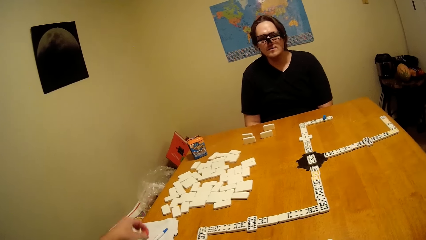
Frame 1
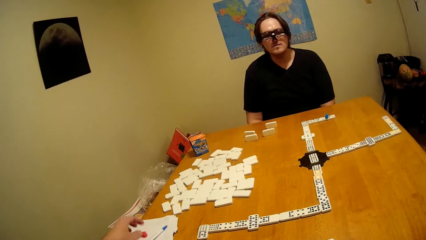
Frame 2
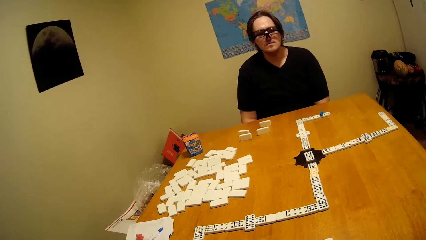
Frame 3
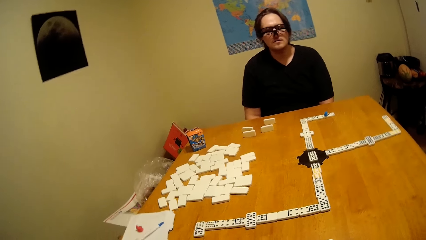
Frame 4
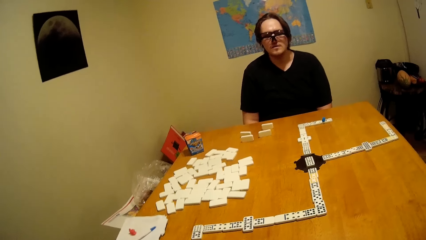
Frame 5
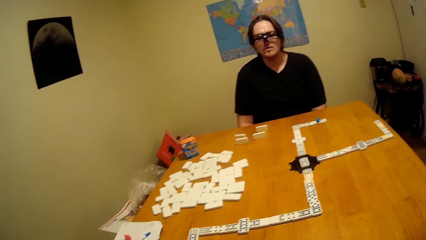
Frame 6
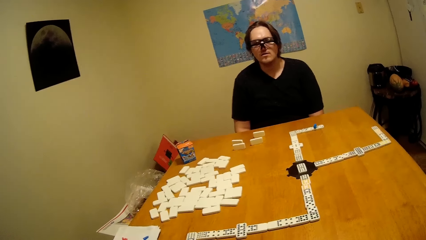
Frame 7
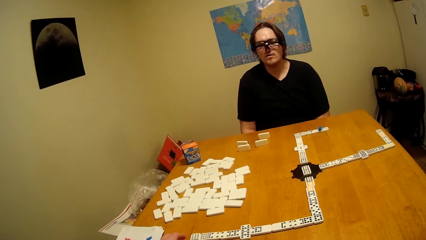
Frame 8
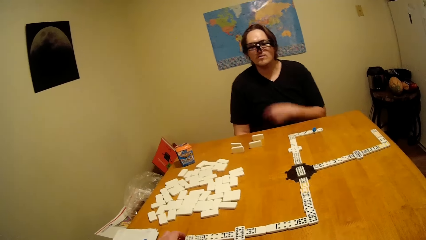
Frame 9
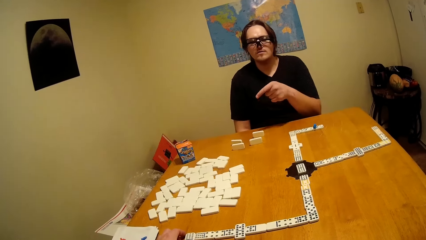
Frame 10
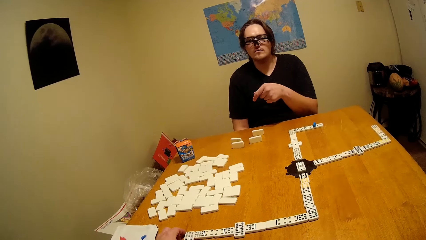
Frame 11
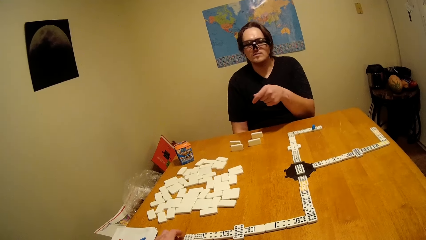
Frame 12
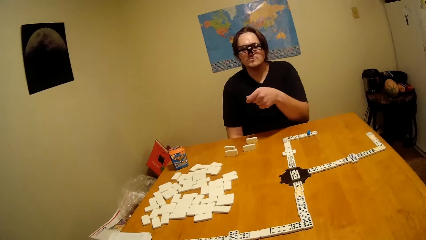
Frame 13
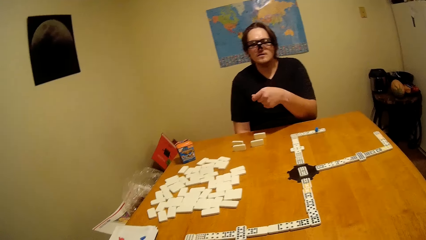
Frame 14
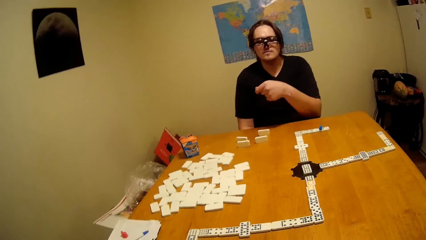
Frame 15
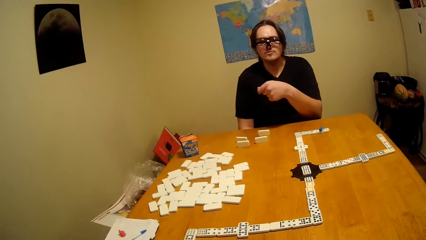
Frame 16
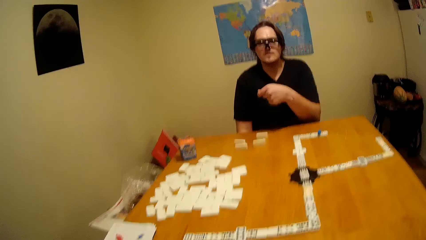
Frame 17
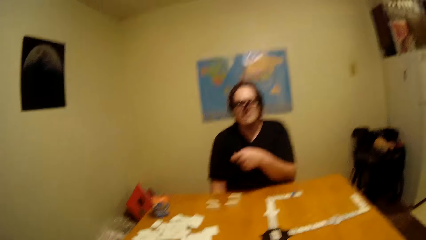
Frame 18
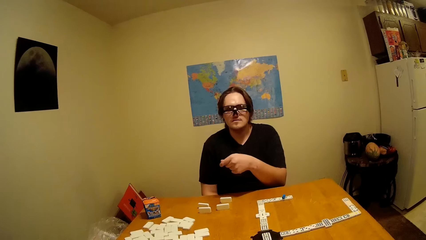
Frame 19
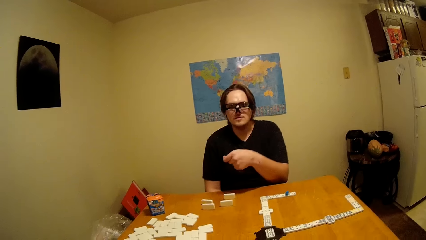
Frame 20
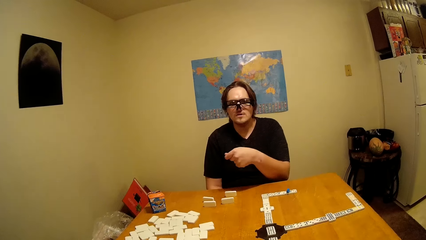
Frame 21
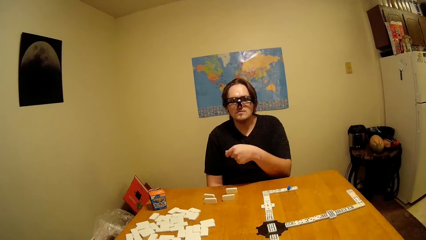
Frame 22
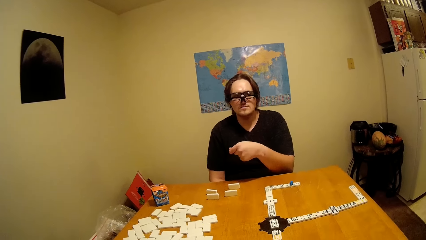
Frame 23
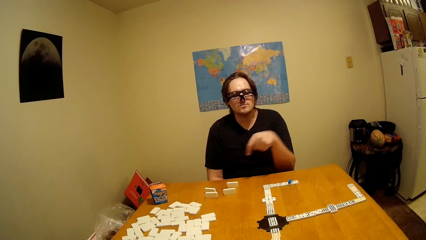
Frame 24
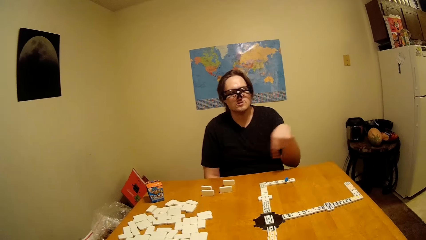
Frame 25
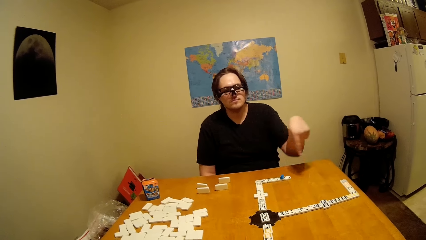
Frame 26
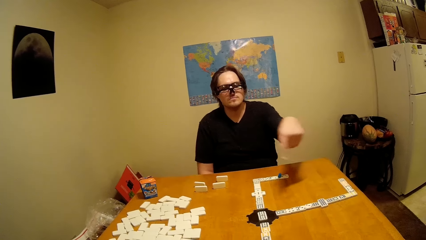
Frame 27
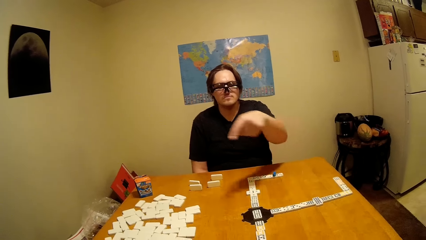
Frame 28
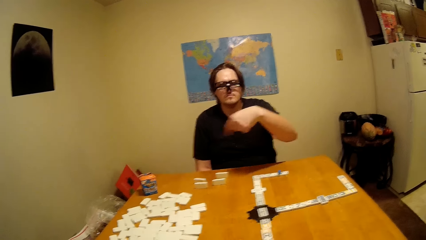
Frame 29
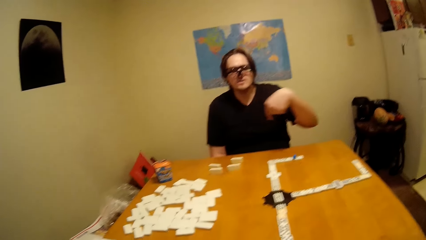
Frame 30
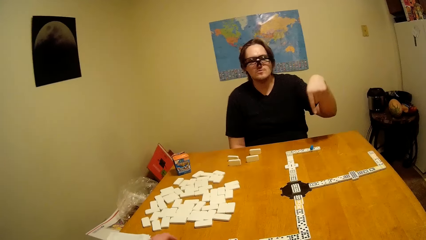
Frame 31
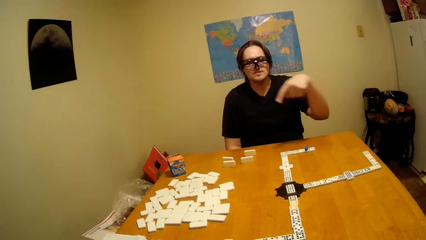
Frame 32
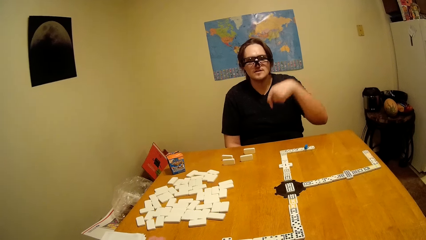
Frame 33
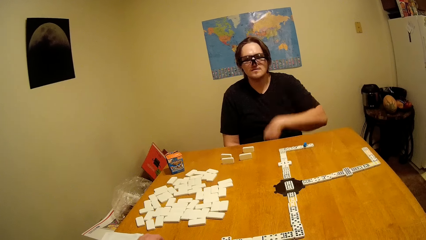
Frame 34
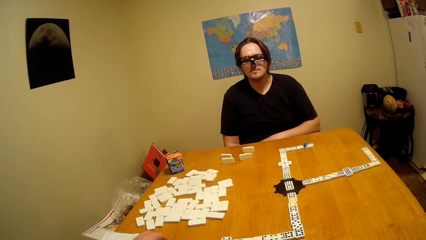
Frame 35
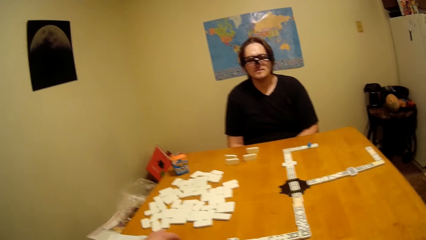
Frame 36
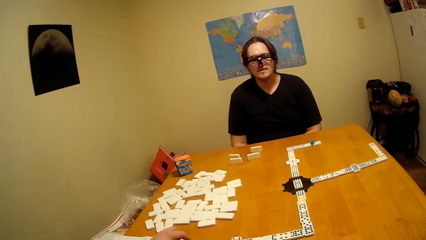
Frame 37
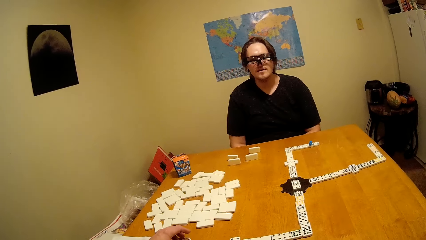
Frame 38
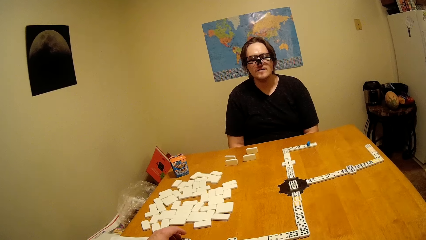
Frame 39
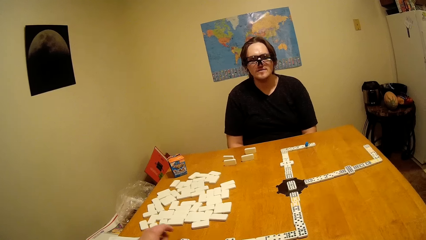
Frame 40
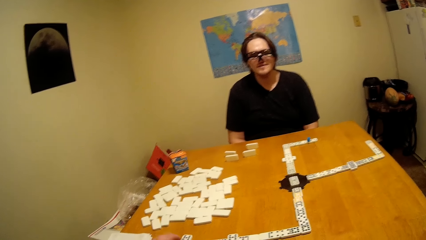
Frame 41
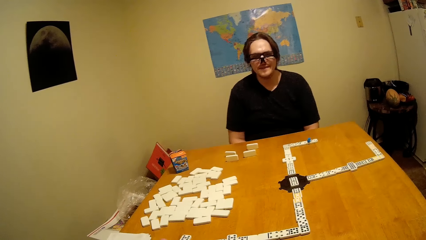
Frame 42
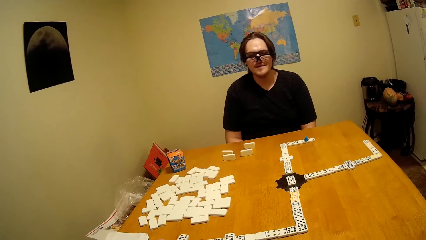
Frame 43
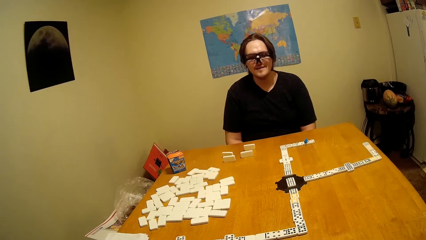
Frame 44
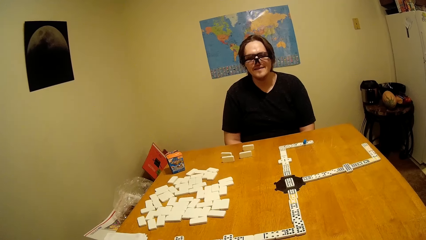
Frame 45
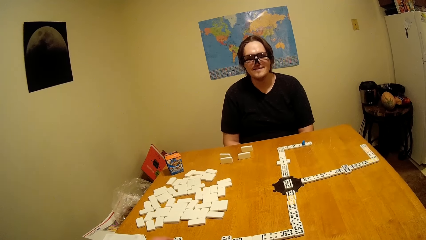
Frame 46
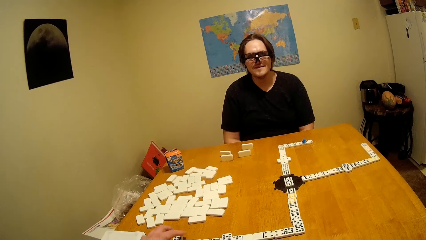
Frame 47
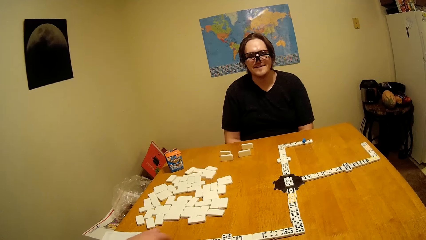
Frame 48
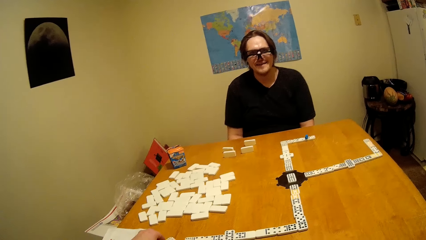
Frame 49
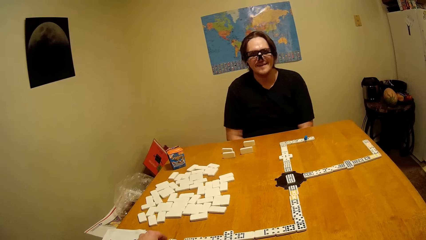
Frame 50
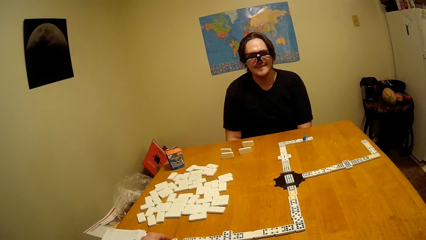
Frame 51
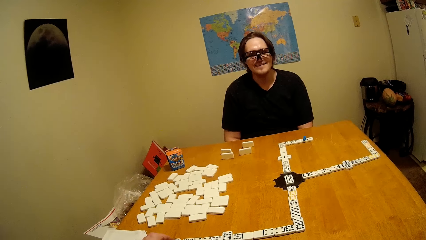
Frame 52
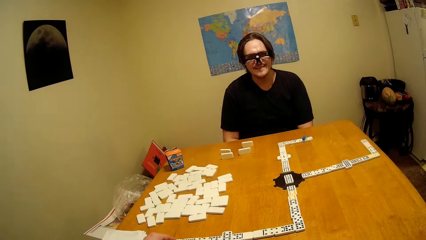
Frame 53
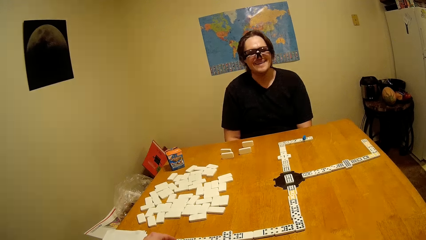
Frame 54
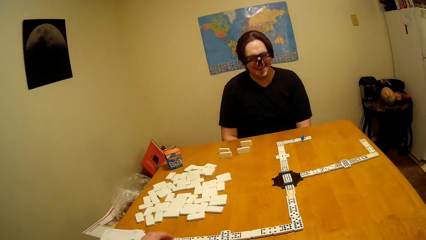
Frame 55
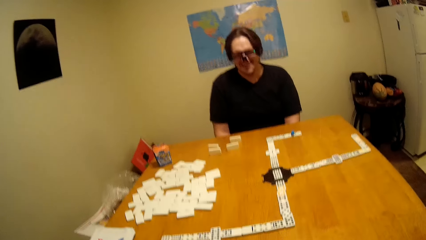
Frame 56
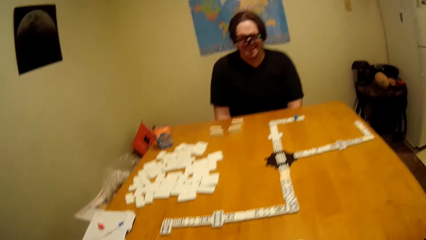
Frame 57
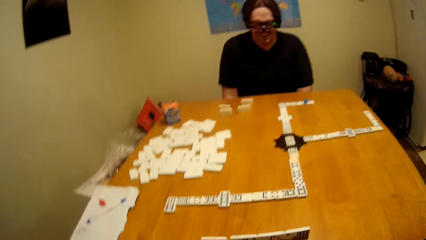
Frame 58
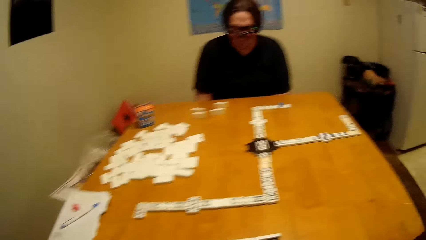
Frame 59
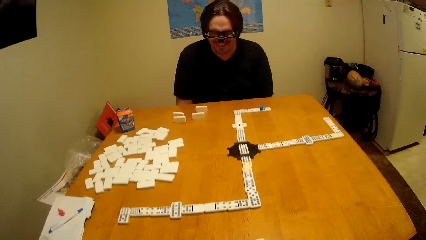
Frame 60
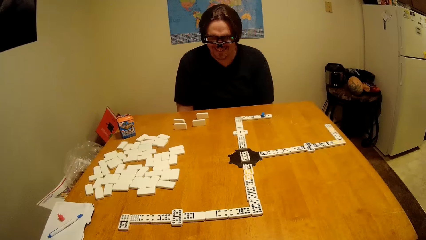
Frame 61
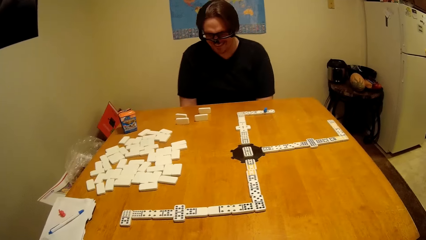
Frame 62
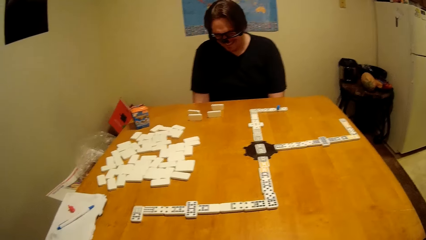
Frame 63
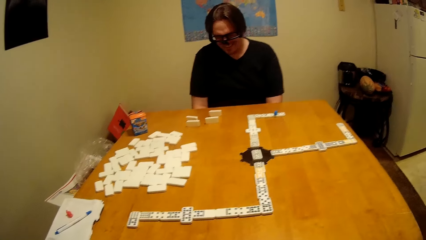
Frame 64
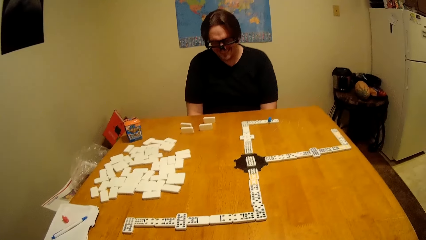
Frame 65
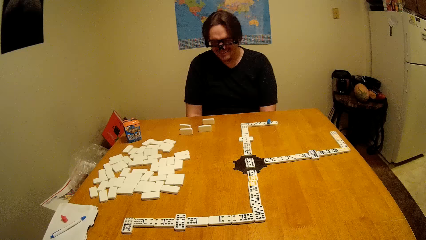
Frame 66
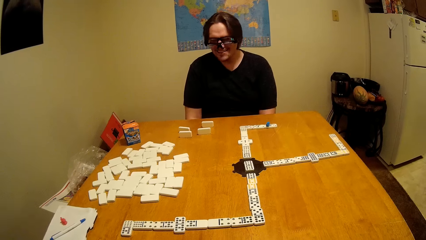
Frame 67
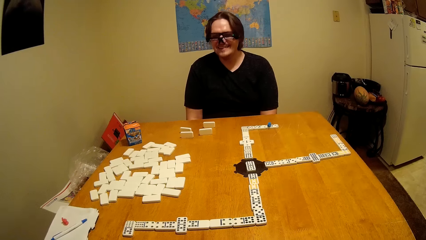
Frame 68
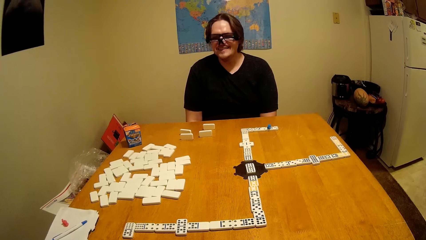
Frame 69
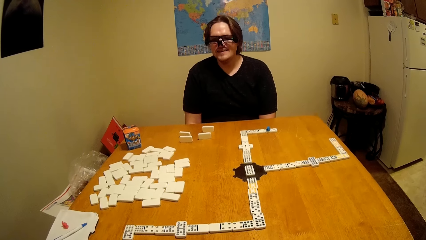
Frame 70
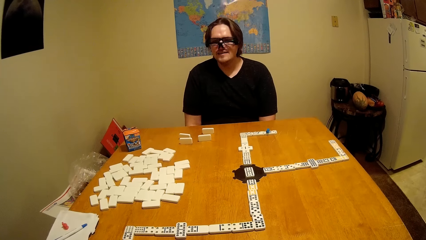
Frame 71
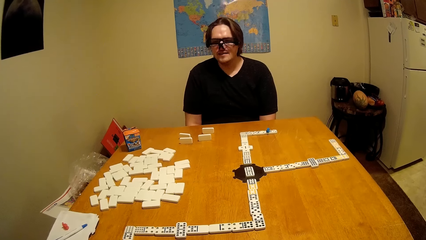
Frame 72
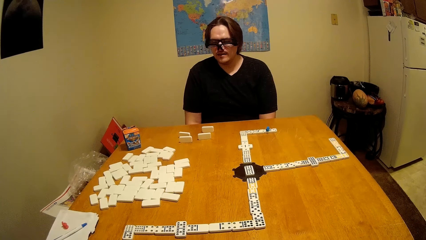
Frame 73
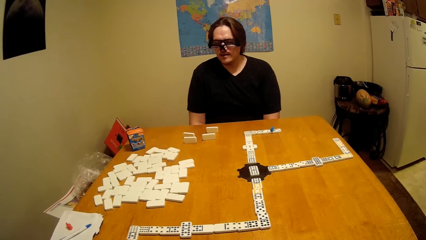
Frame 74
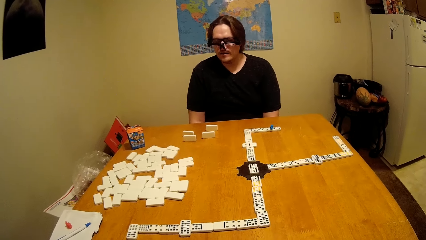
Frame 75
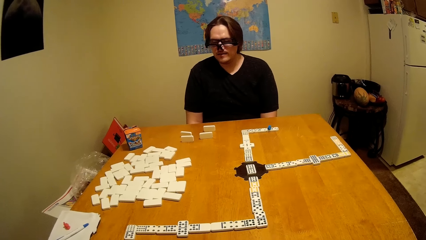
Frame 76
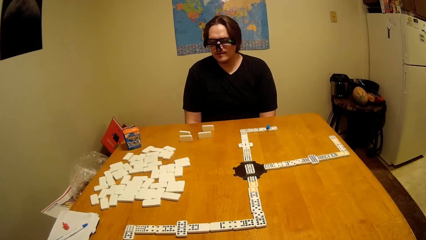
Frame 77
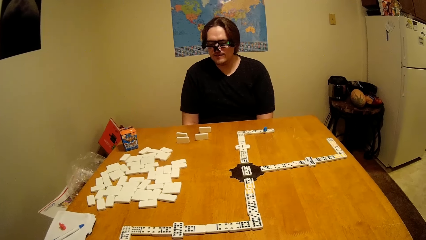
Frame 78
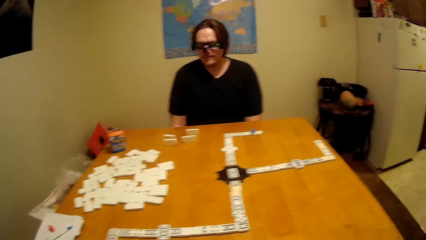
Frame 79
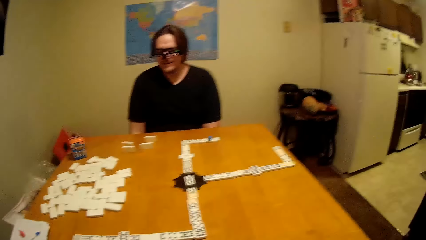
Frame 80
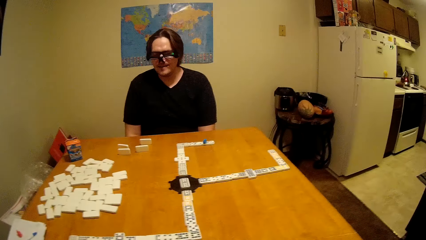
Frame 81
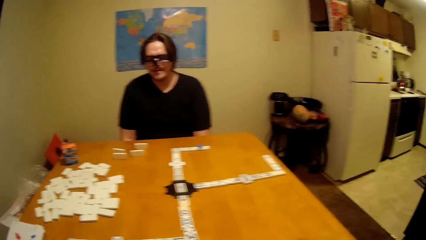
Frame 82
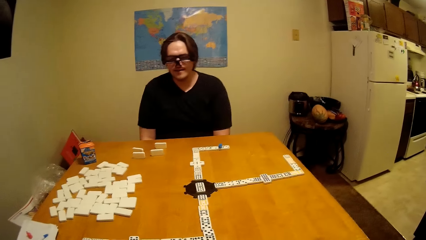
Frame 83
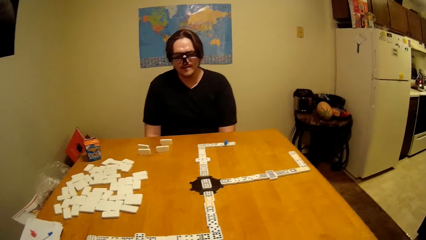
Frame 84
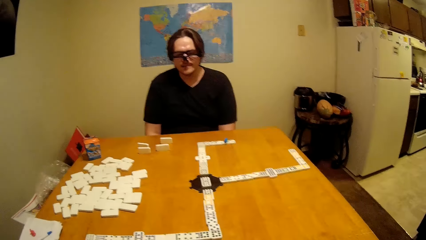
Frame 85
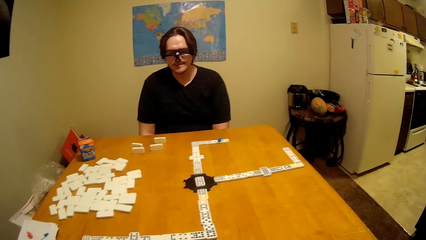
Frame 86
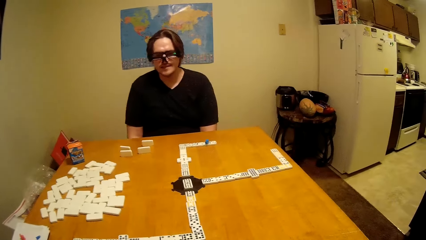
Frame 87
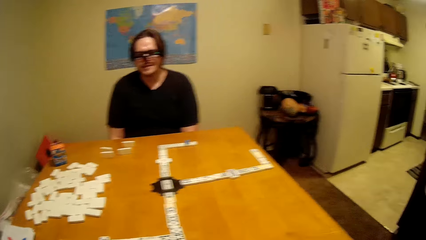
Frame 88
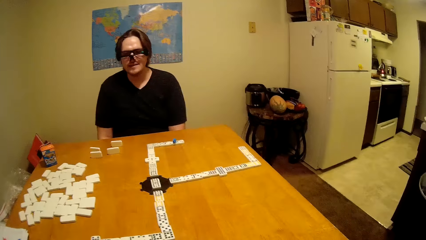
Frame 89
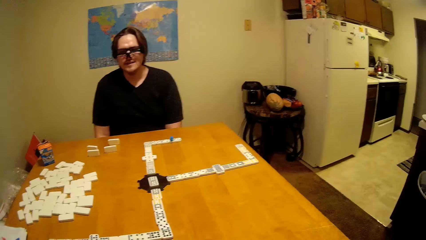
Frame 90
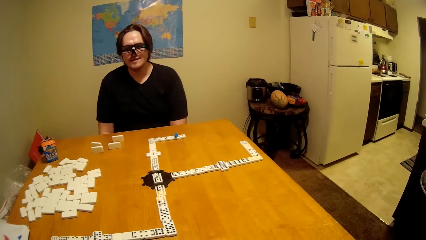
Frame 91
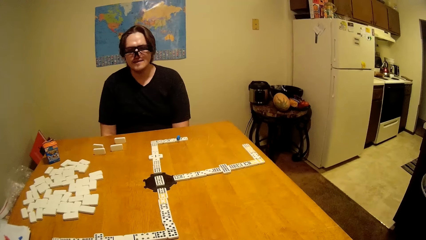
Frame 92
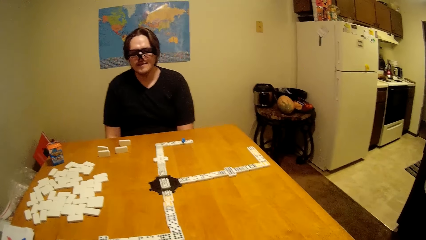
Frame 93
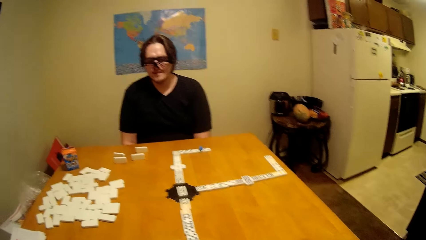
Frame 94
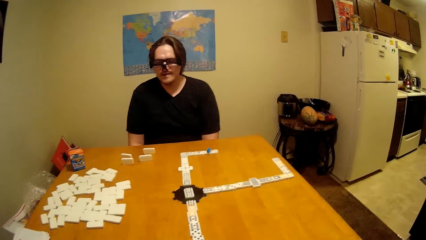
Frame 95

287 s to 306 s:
The camera wearer touches the paper. A man talks to the camera wearer. He puts the hand down, talks to the camera wearer, and claps his hands.
